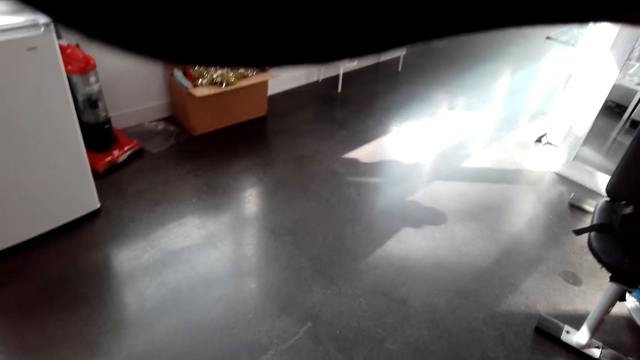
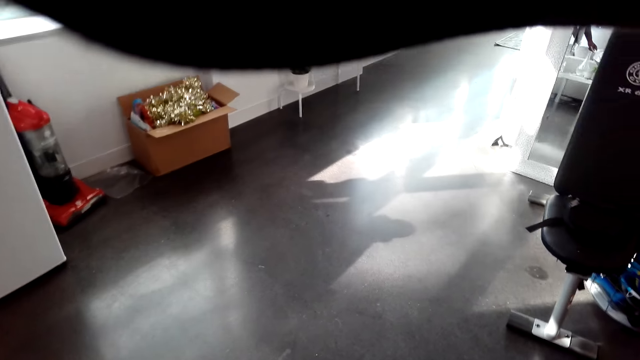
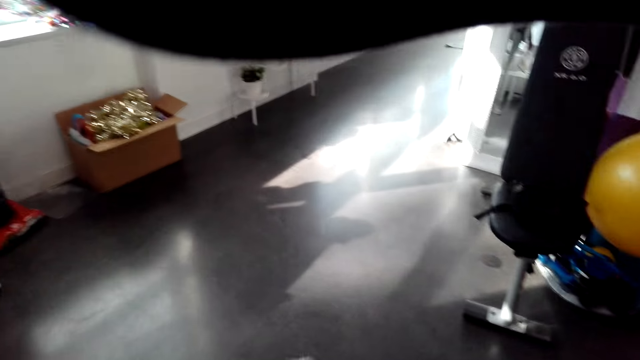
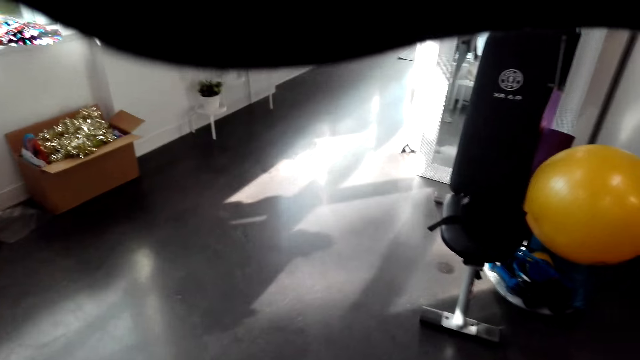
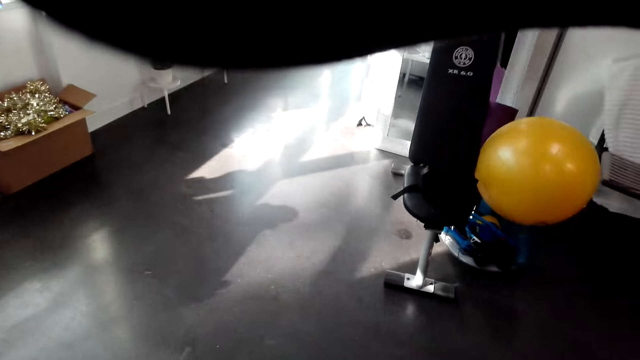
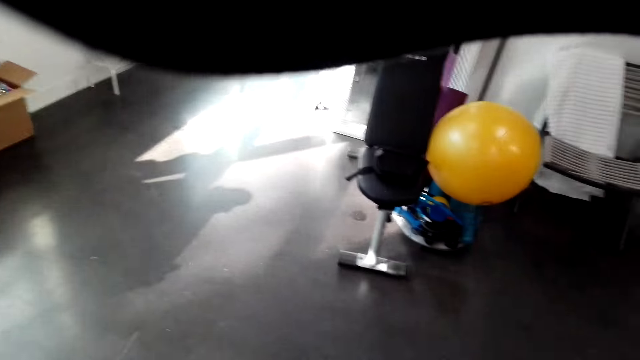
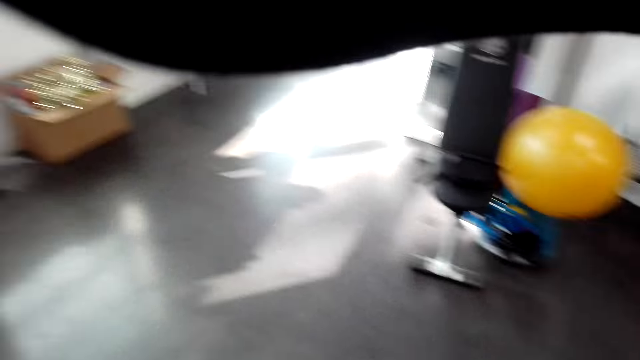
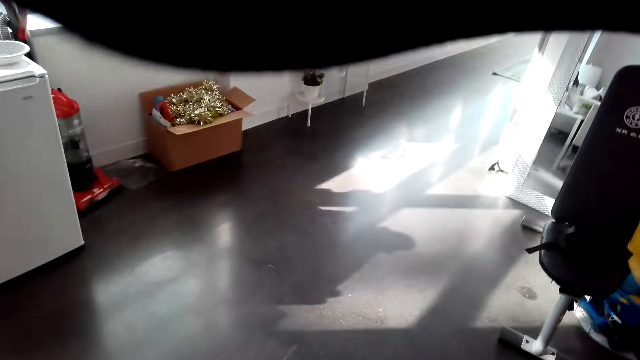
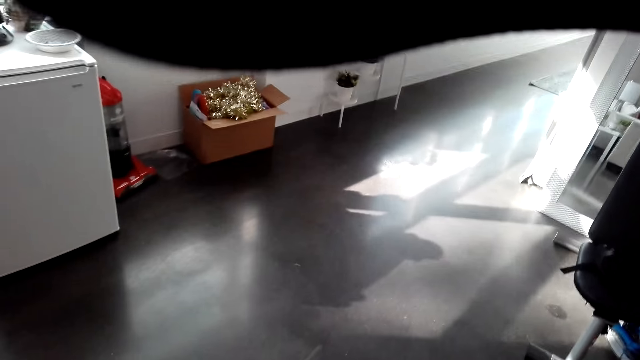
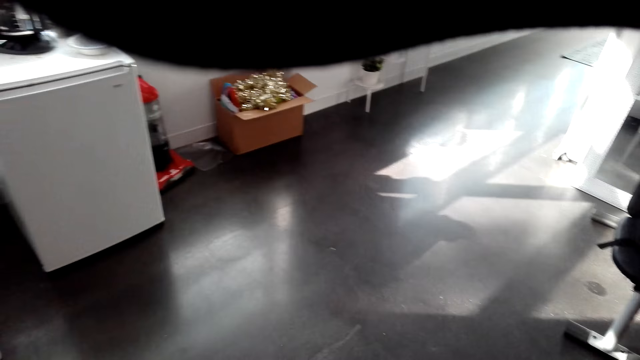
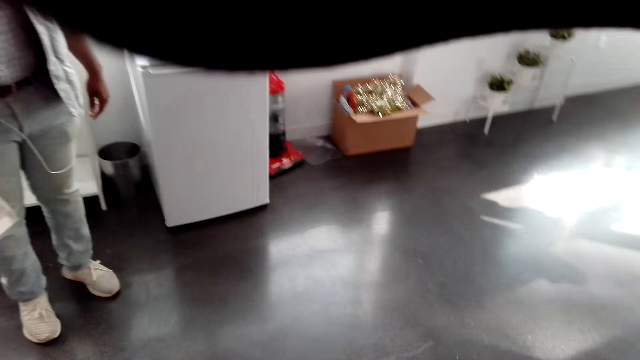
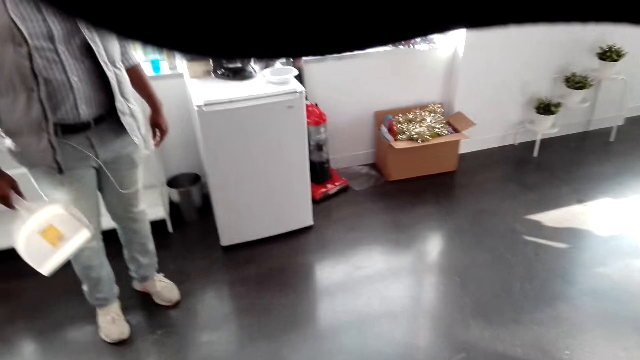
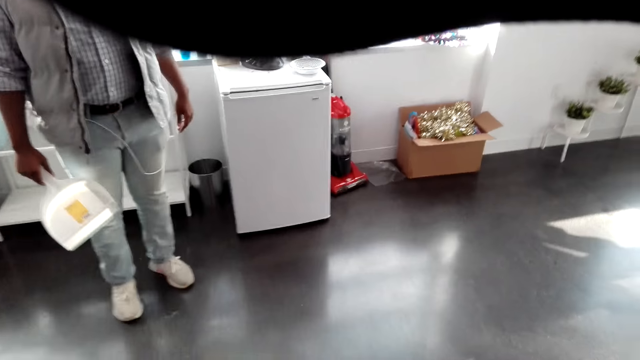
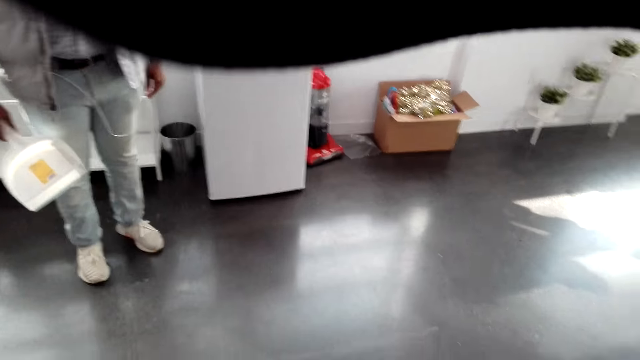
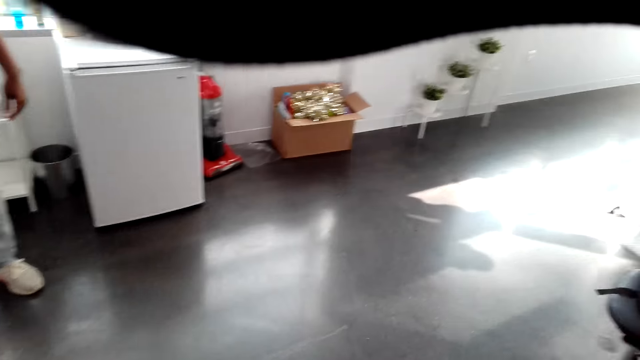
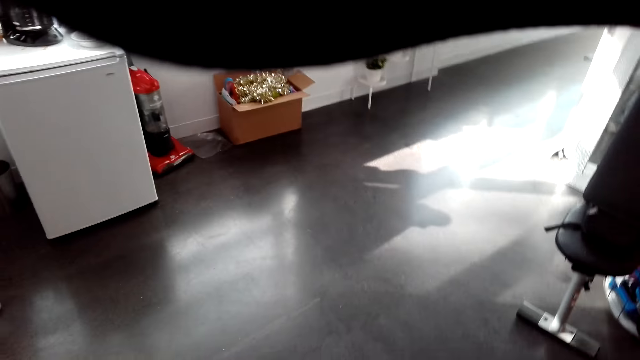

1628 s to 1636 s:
The camera wearer sweeps the floor. They look around the floor.

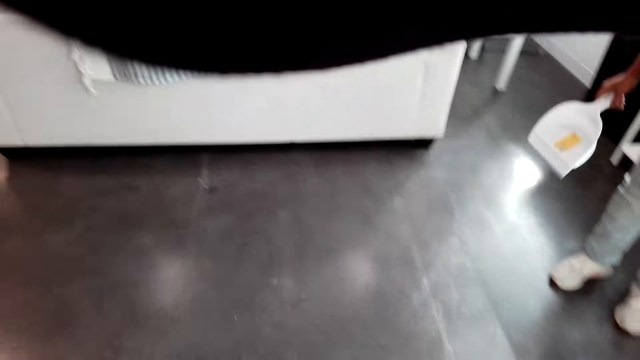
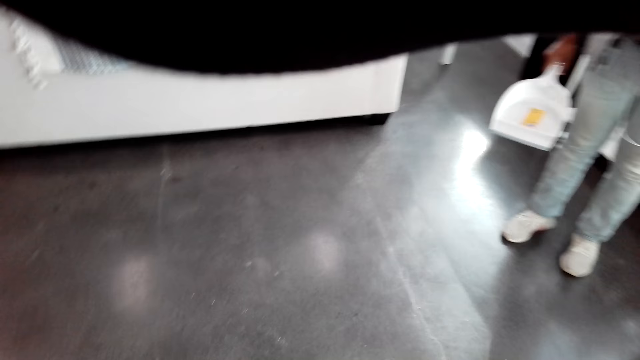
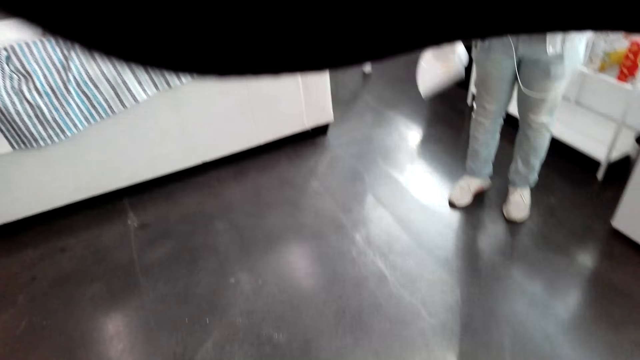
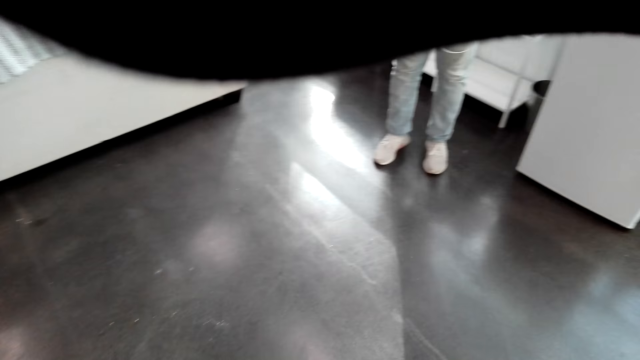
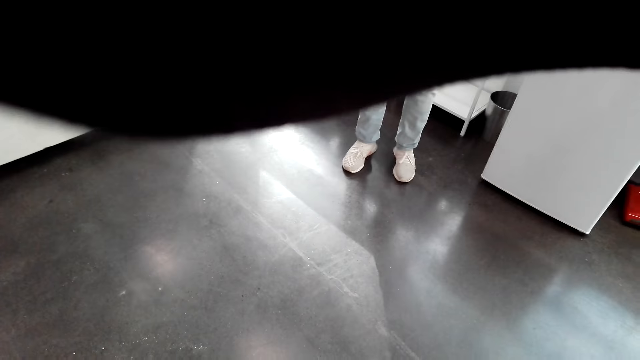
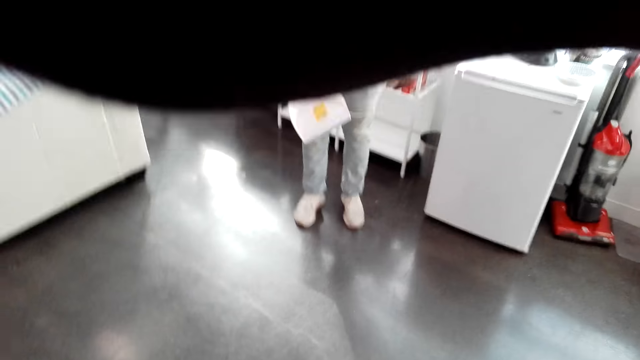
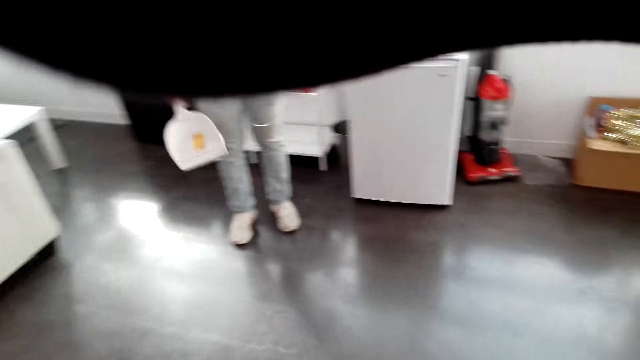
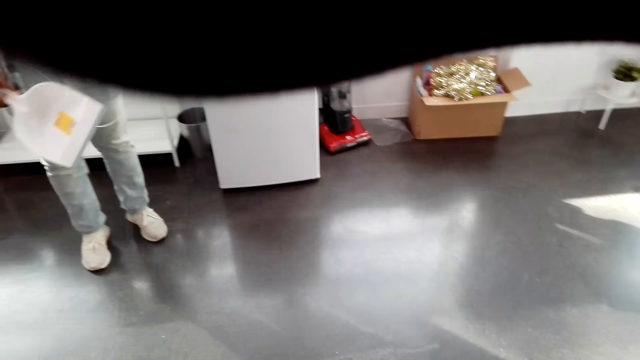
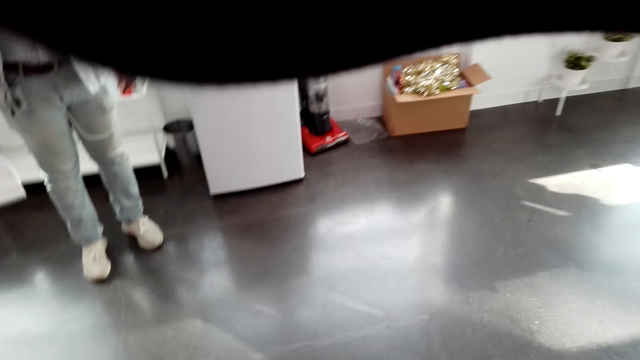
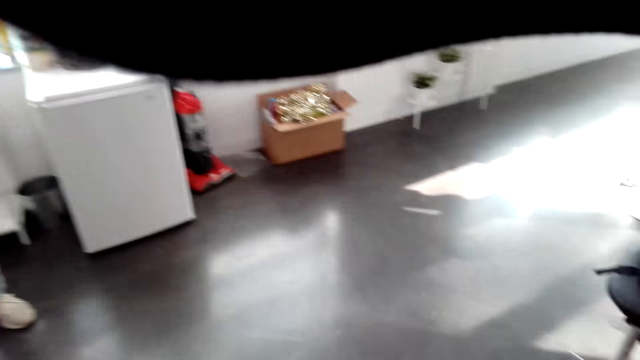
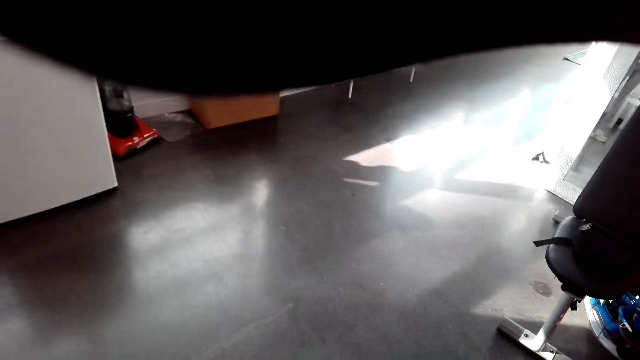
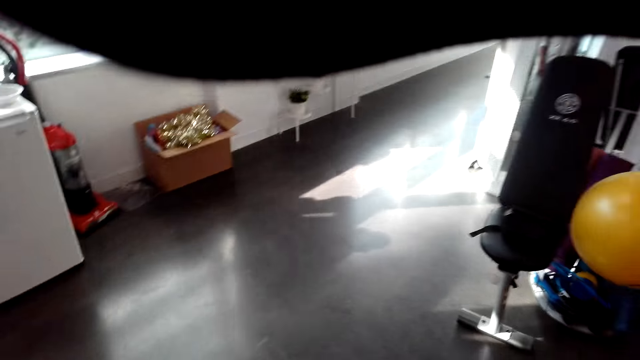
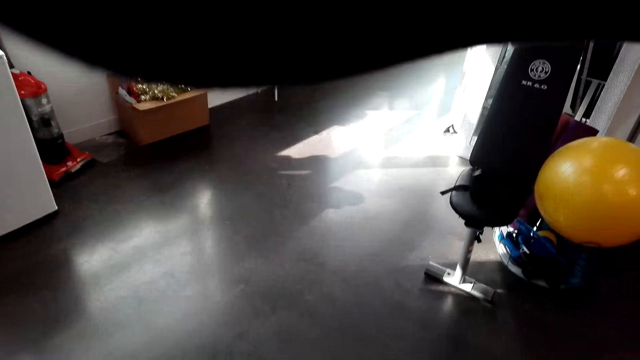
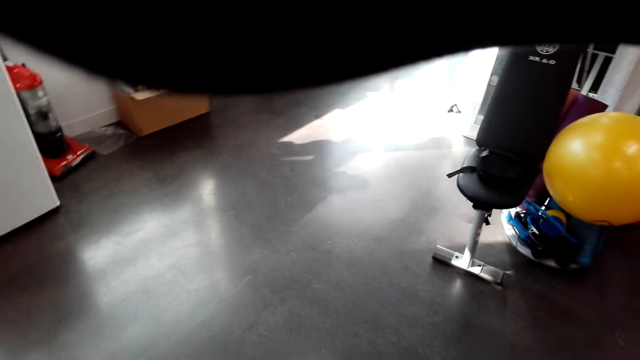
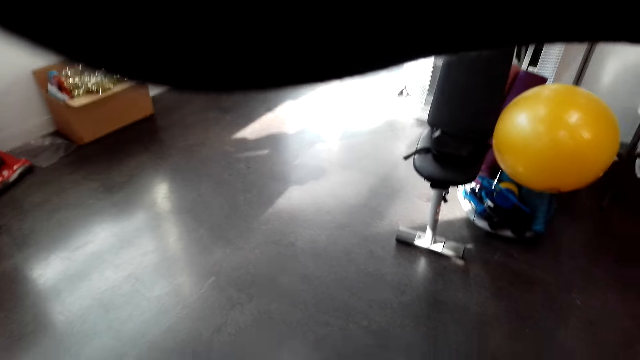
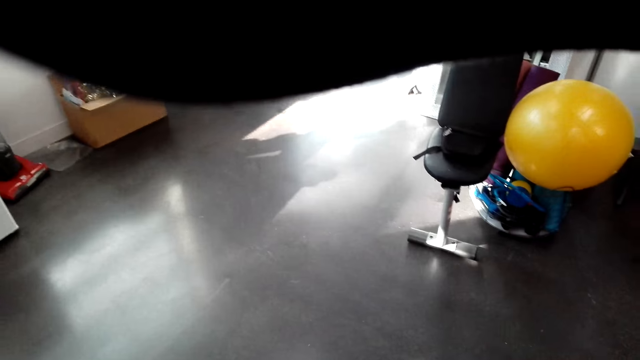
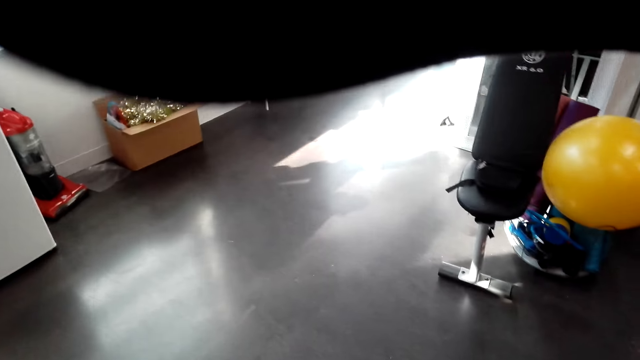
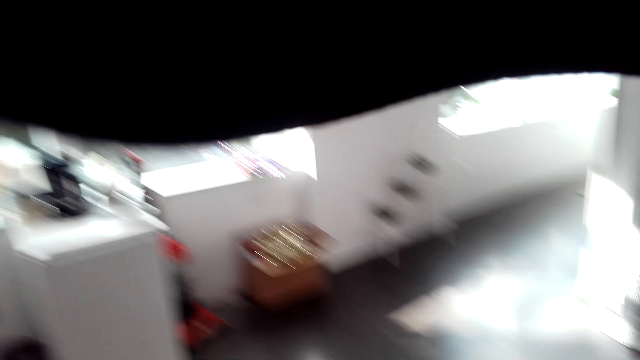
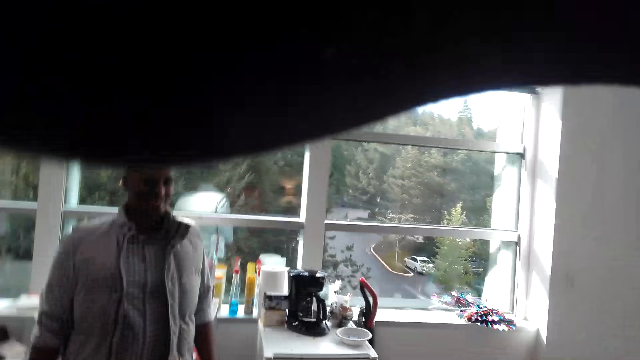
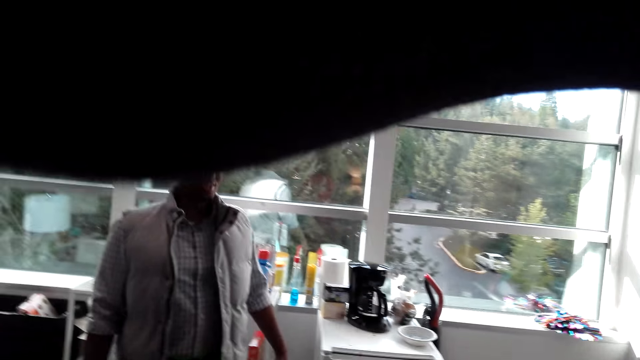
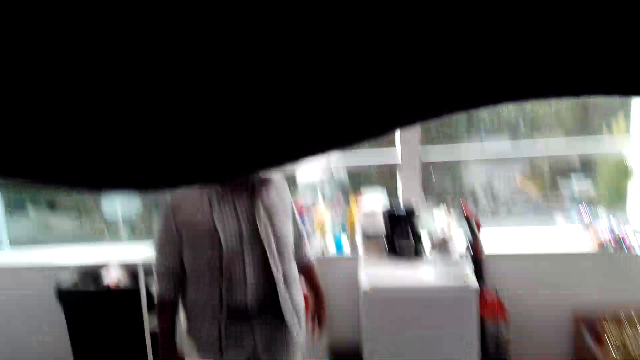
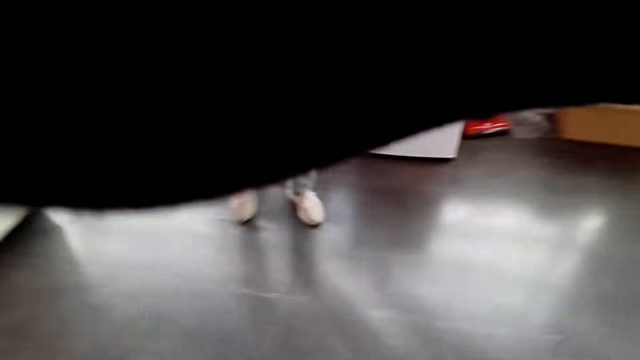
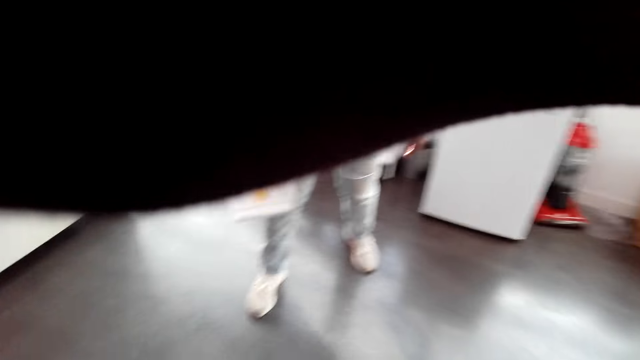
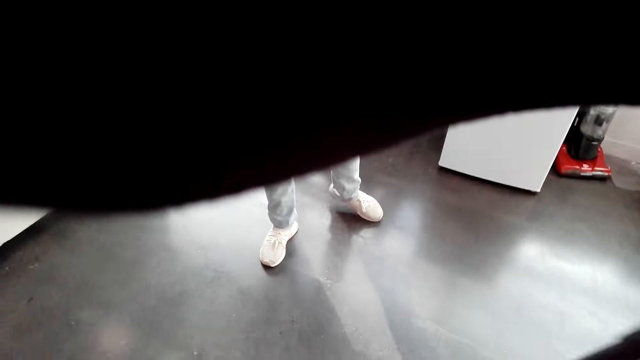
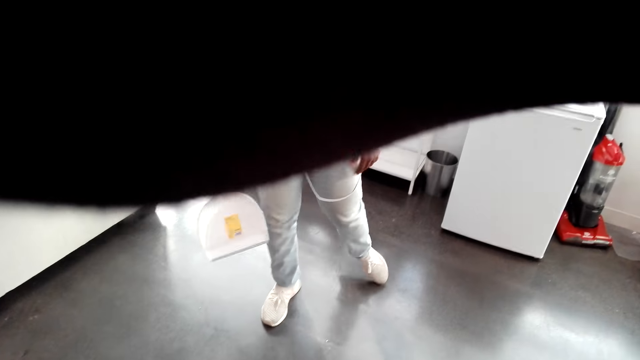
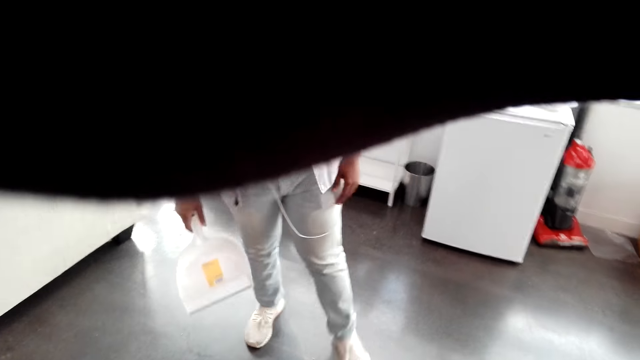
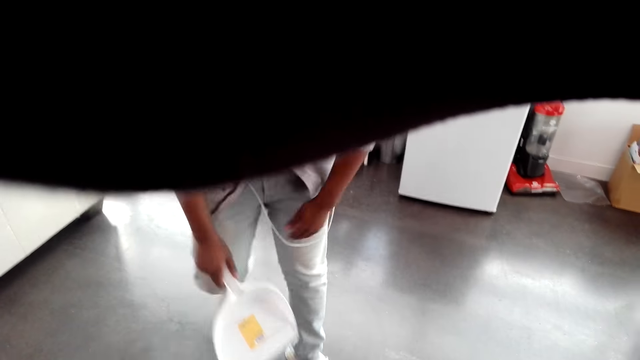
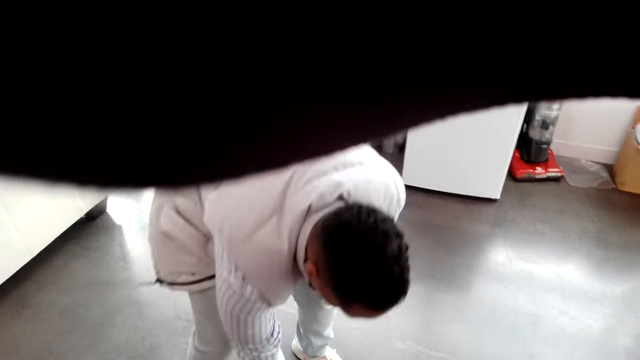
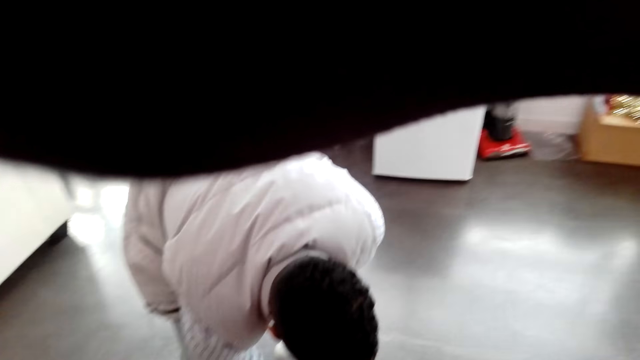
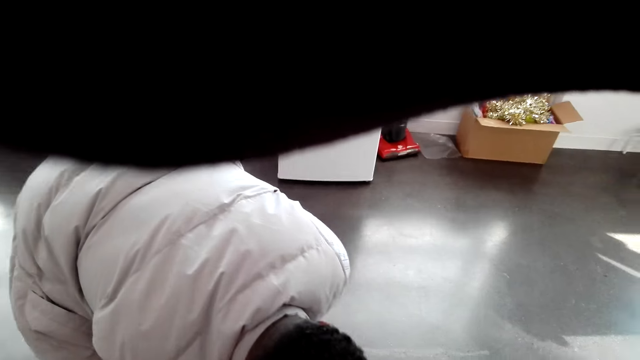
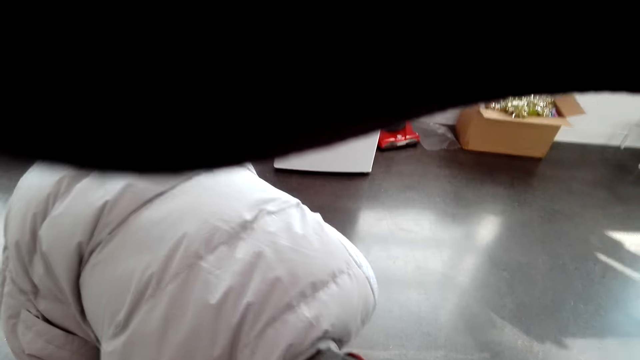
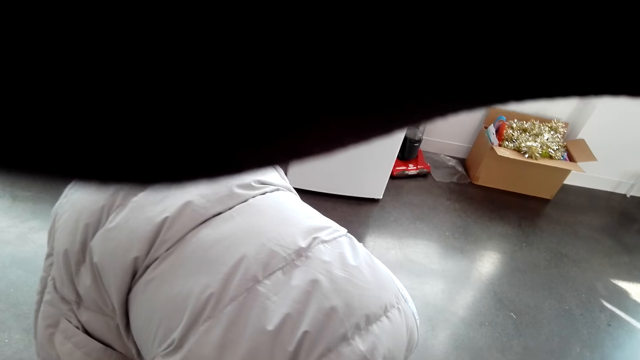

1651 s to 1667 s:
A man lifts the dustpan. The camera wearer looks around the floor. The man holds the dustpan. The camera wearer looks at the man. The man moves towards the camera wearer and bends towards the floor.
